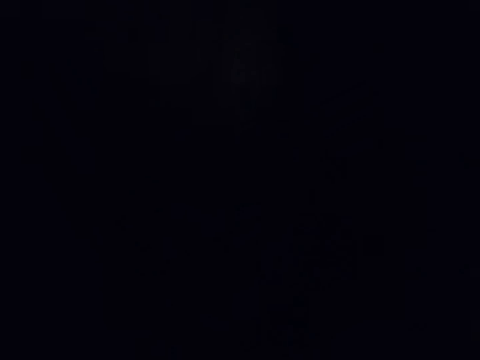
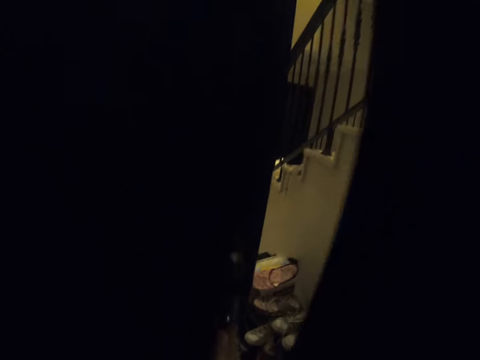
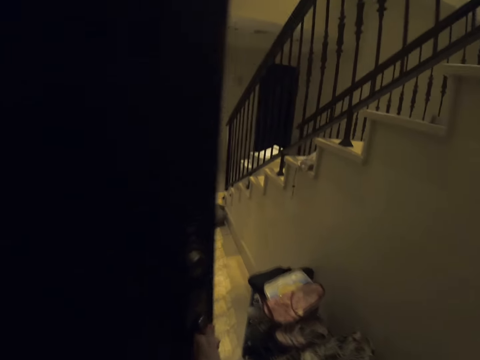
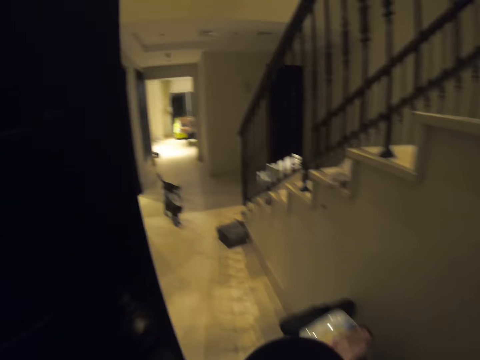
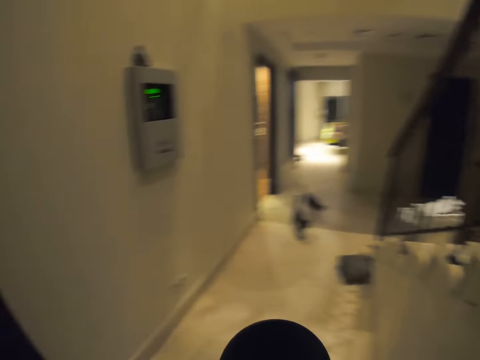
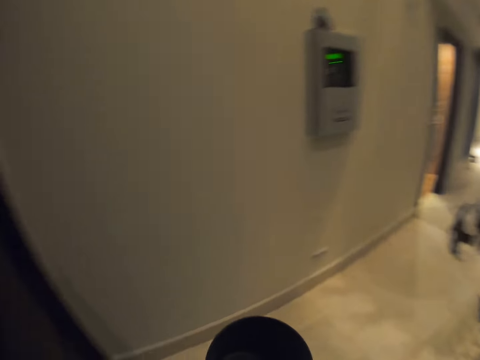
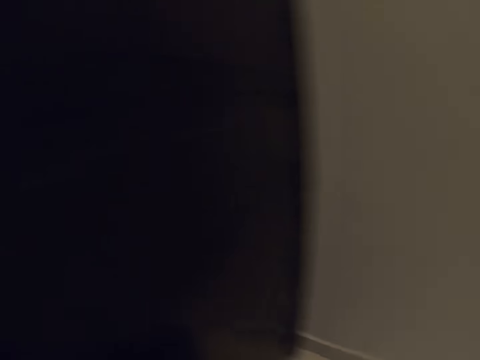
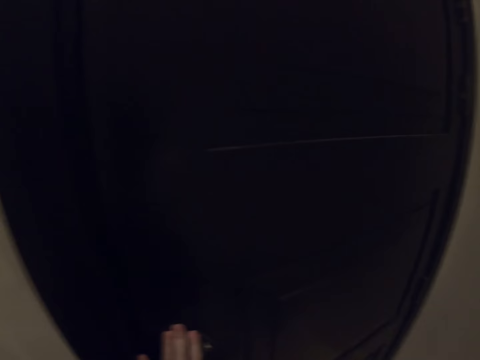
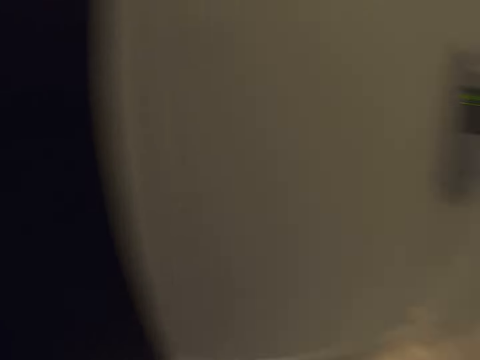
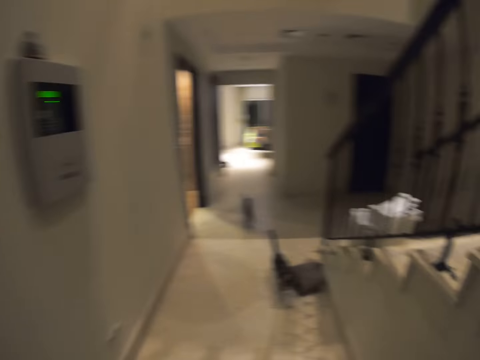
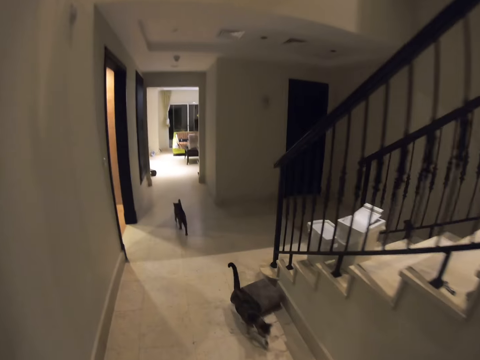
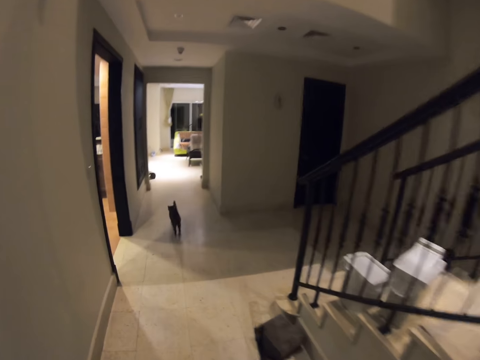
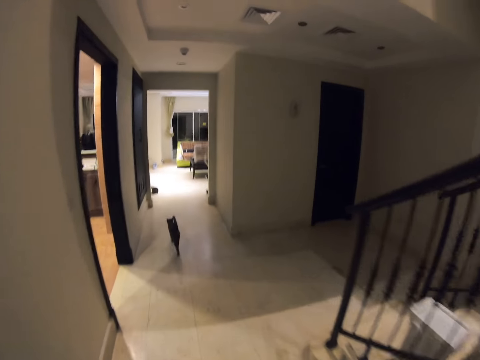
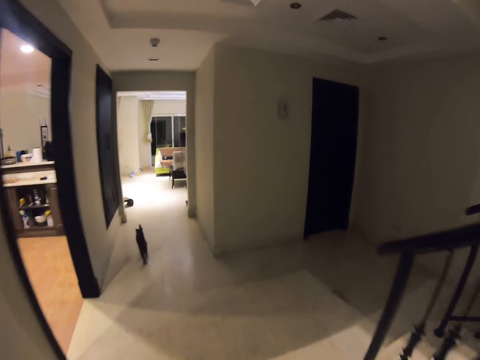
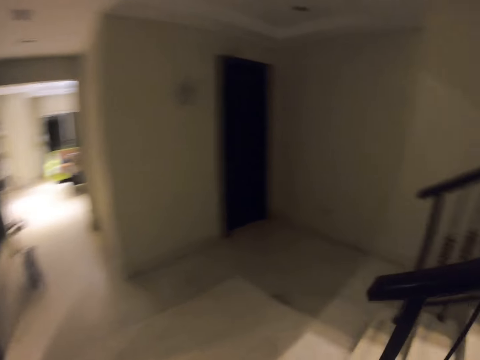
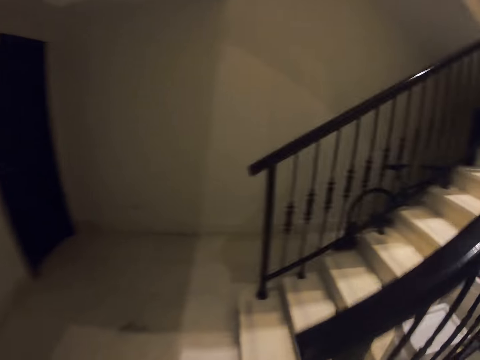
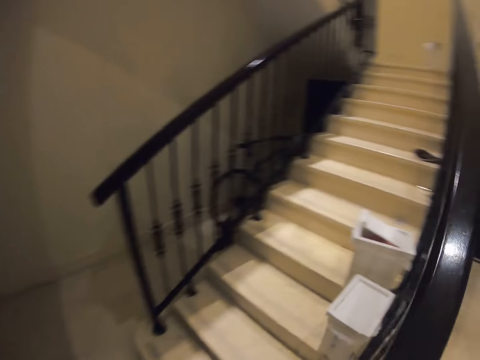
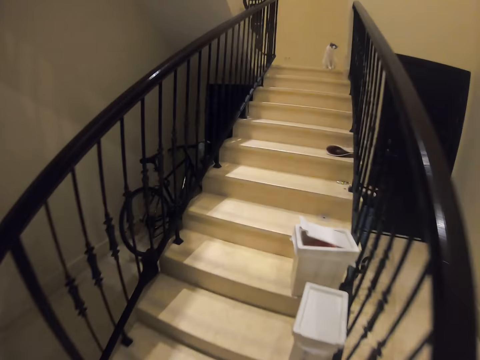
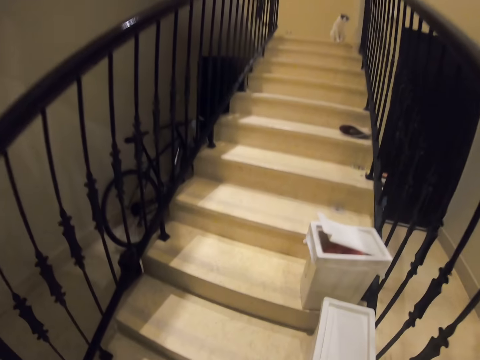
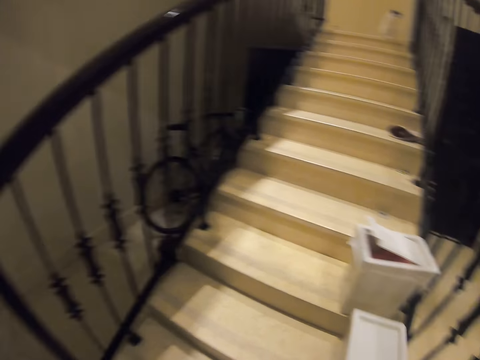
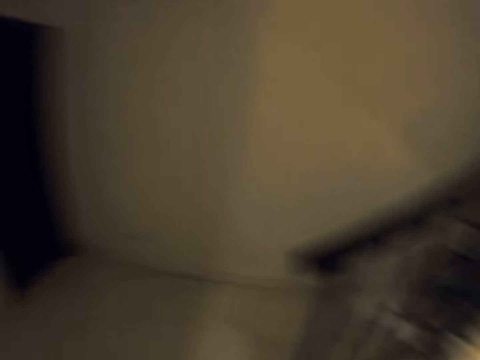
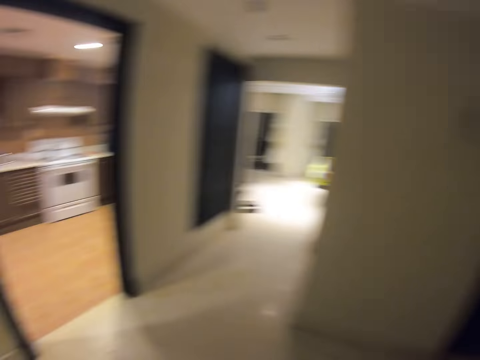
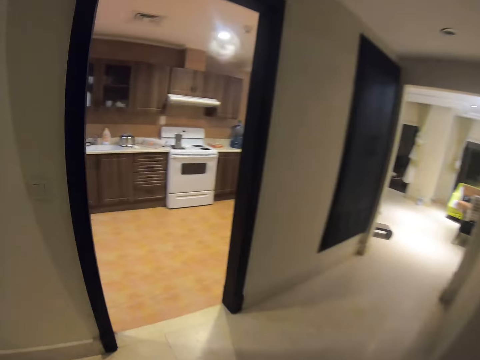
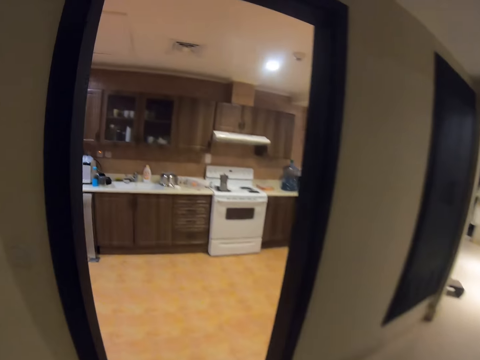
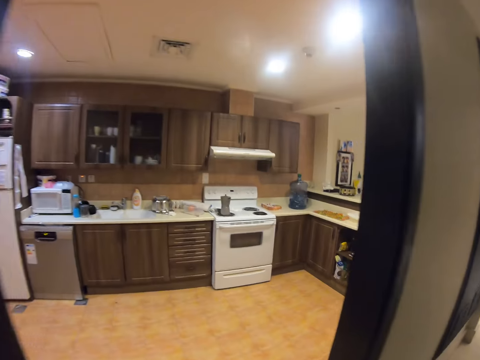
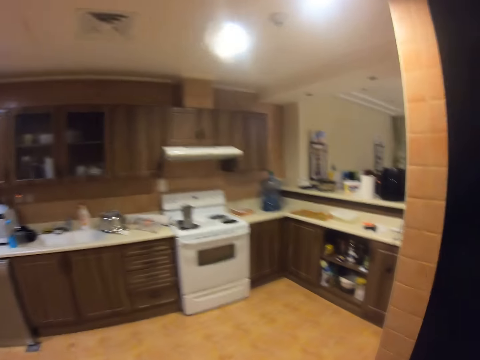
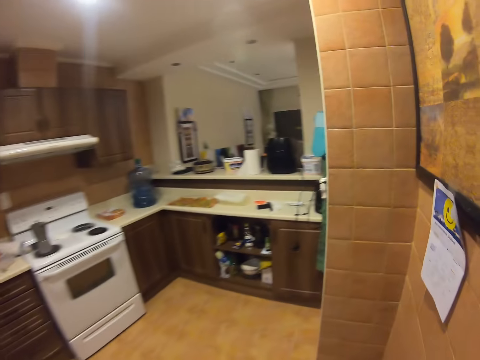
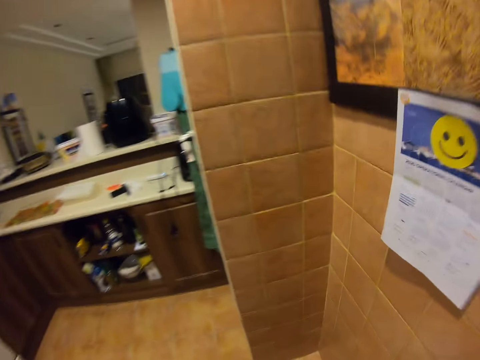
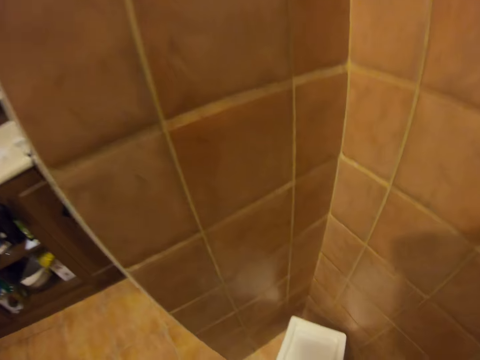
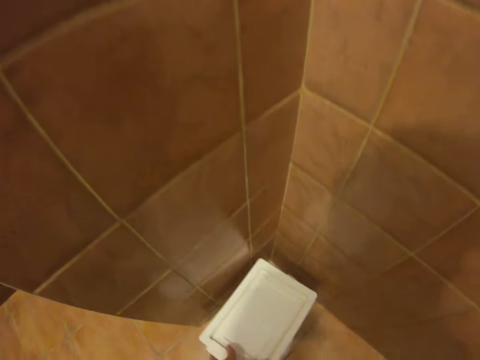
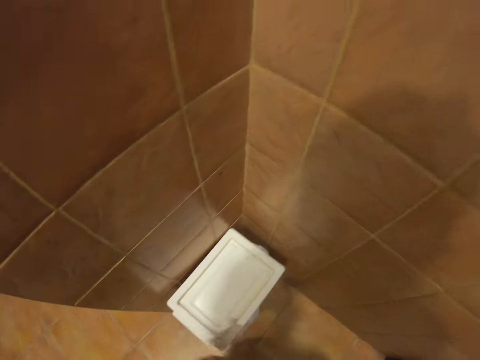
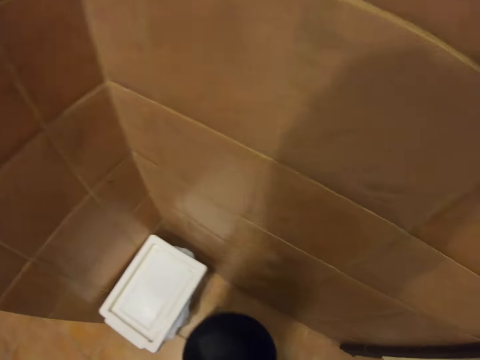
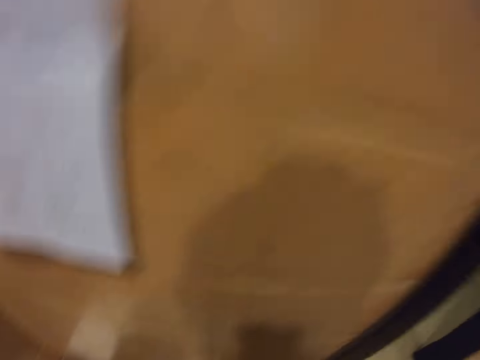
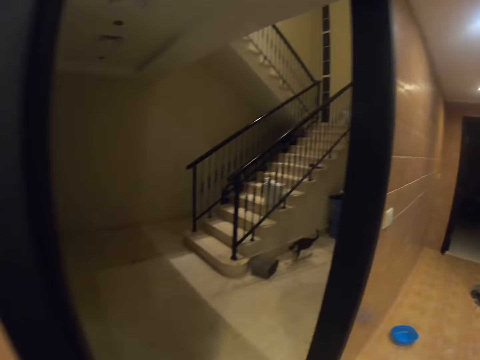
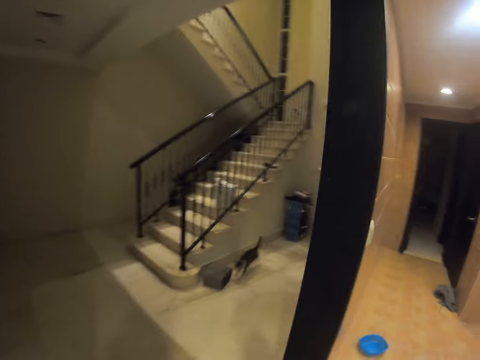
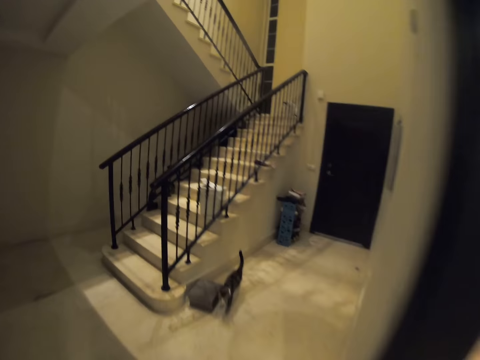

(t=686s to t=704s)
The camera wearer opens the door. They close the door. They walk around. They pick a white dustbin. They enter the kitchen. They put the dustbin in a kitchen corner.

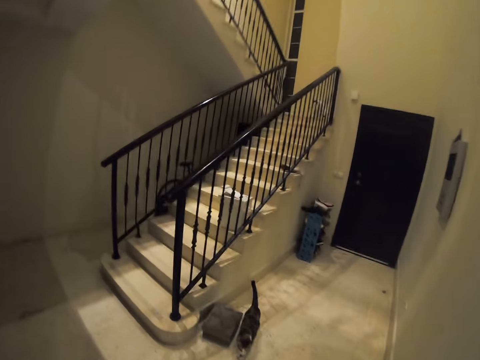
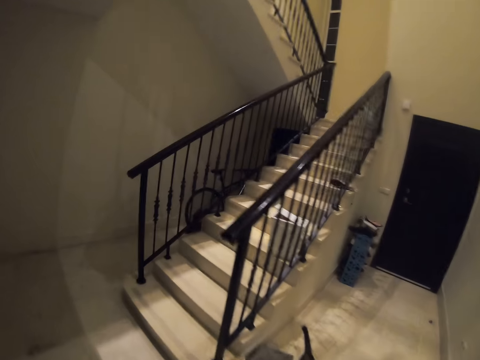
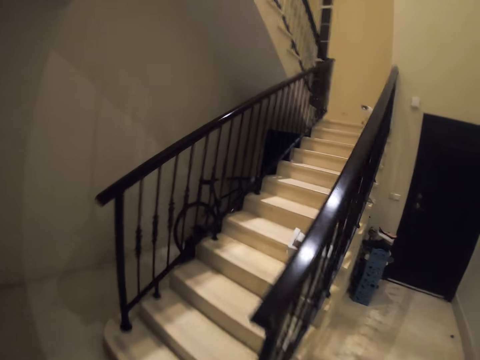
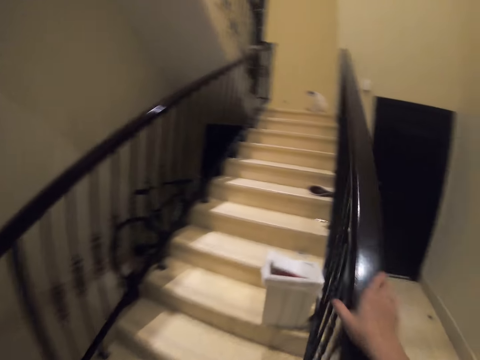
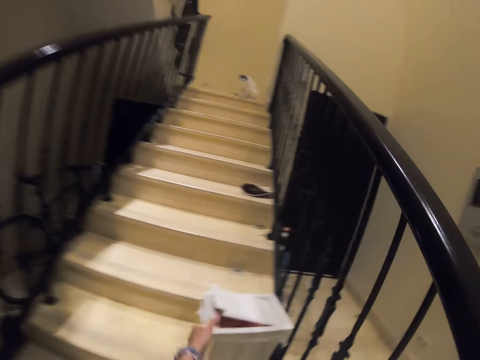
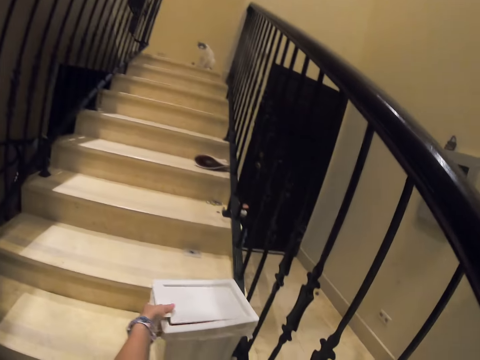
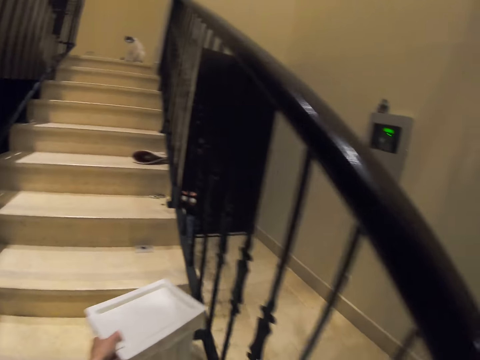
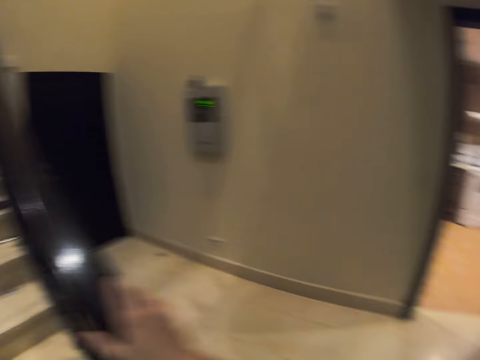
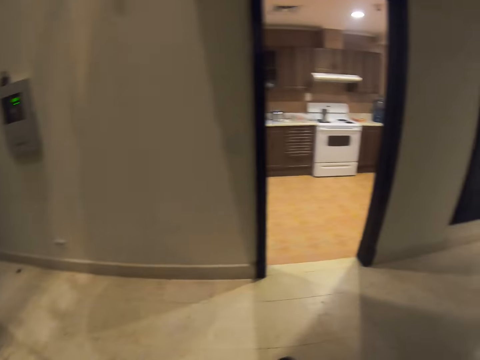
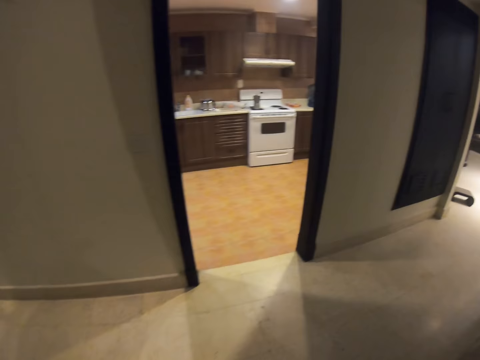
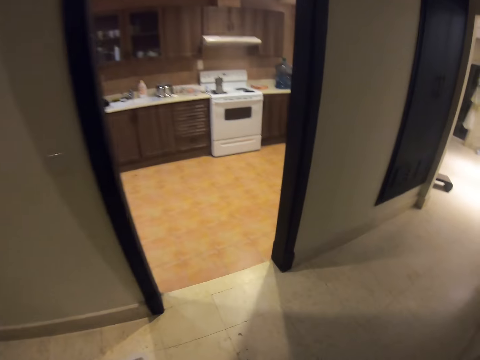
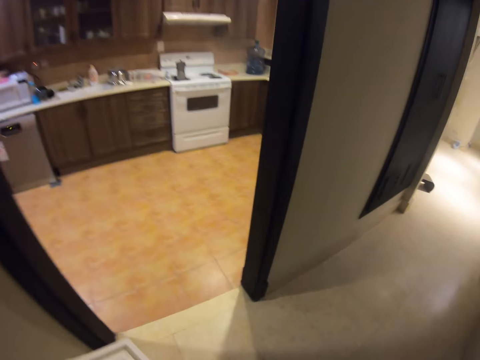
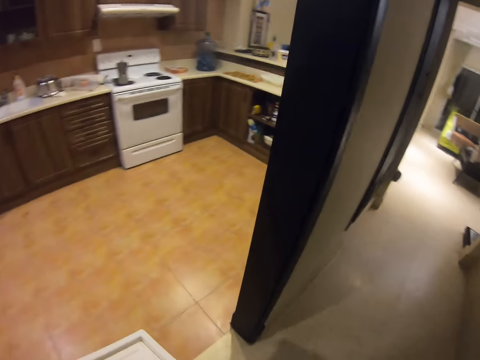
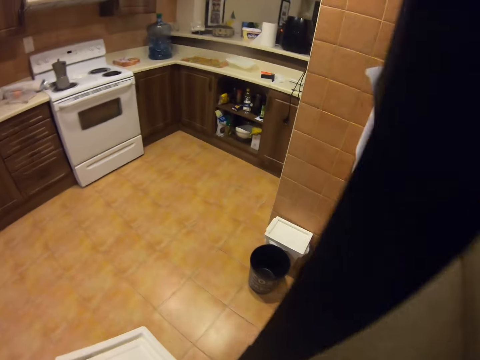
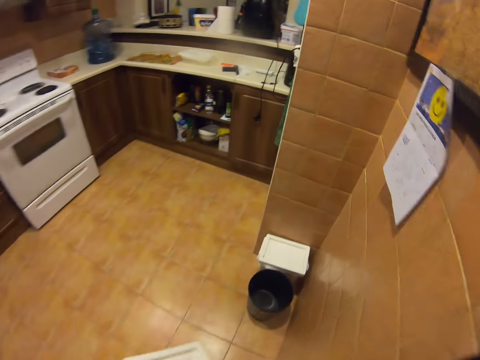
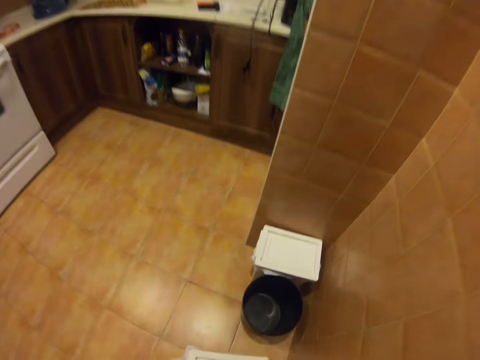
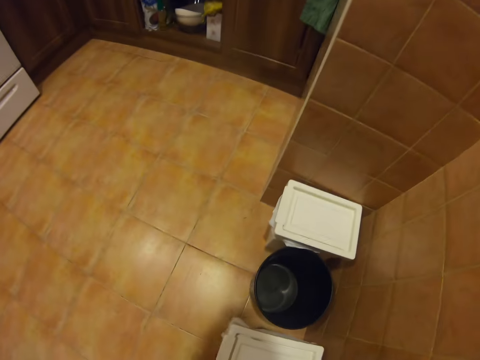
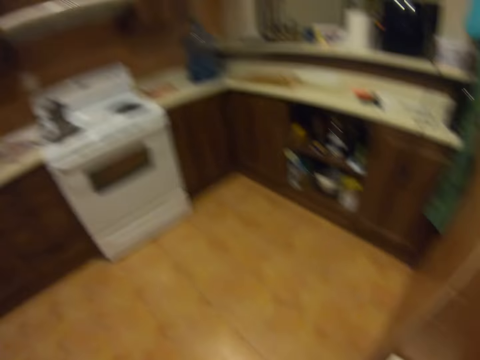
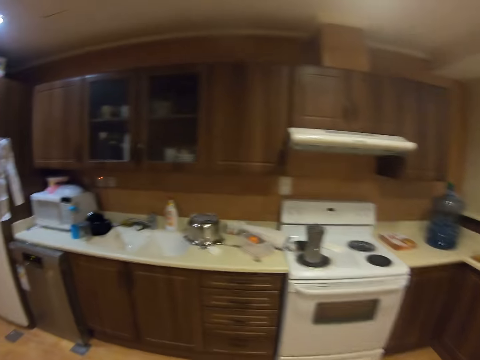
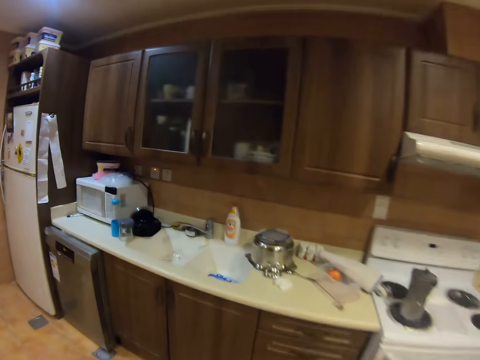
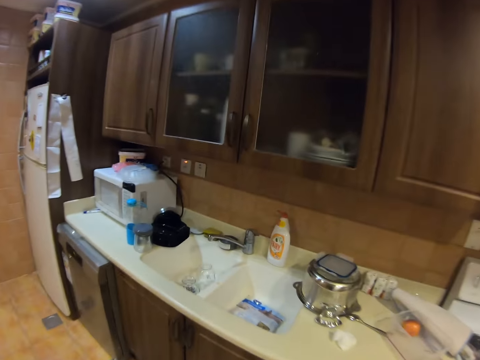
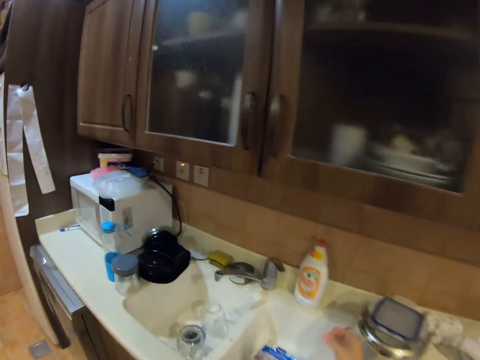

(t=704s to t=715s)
The camera wearer walks out of the kitchen. They pick another white dustbin or container. They enter the kitchen. They place the container down.
